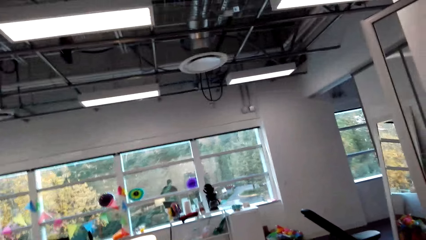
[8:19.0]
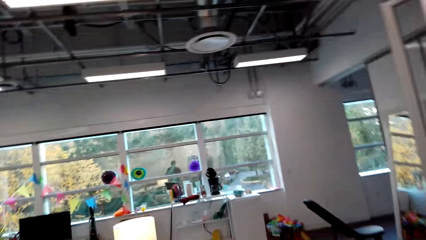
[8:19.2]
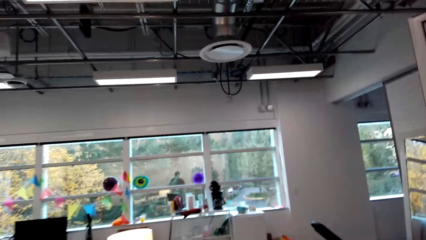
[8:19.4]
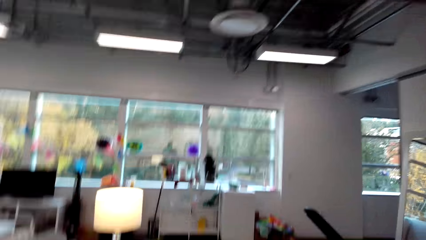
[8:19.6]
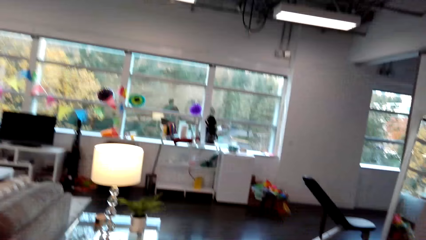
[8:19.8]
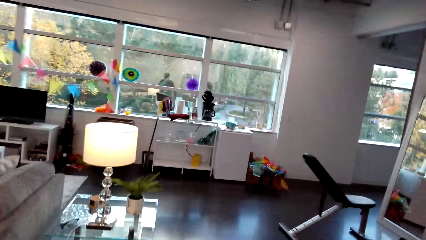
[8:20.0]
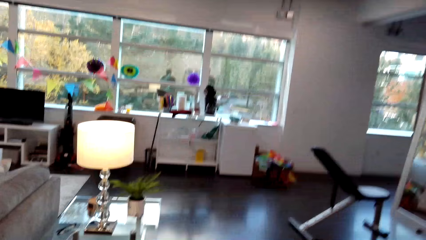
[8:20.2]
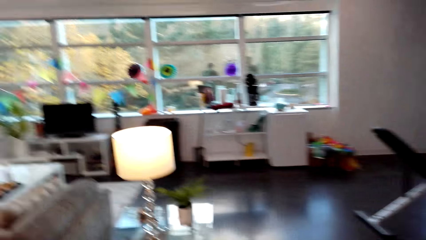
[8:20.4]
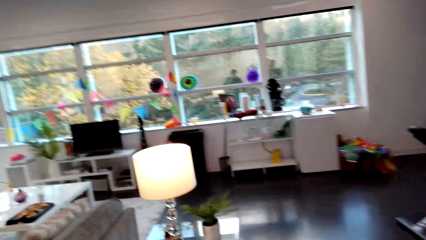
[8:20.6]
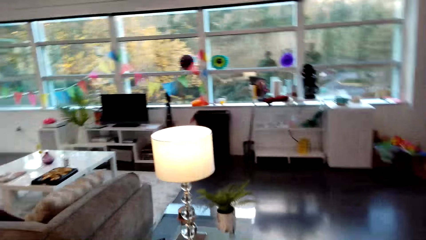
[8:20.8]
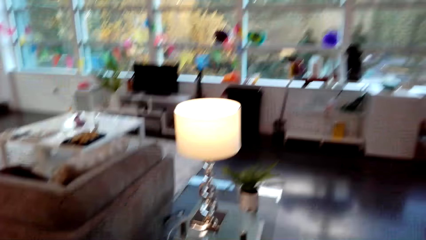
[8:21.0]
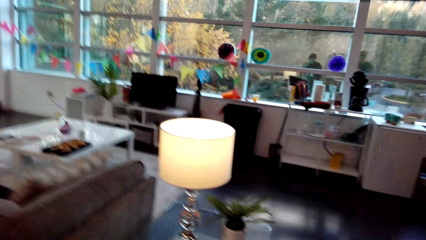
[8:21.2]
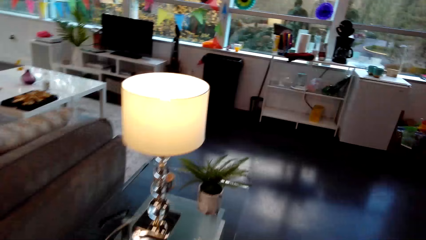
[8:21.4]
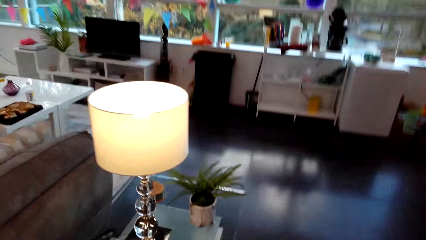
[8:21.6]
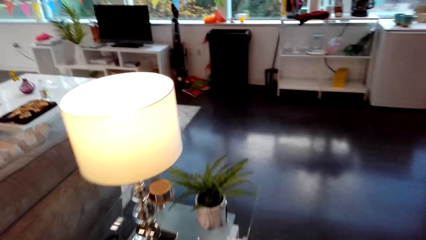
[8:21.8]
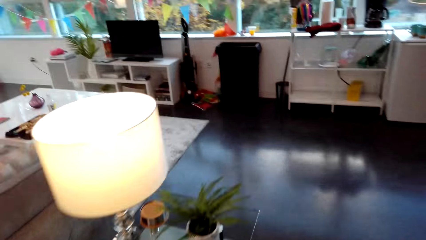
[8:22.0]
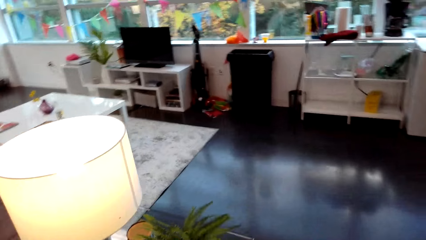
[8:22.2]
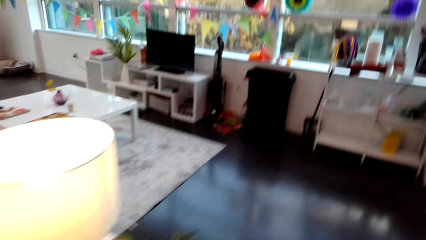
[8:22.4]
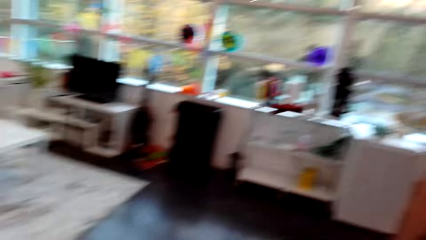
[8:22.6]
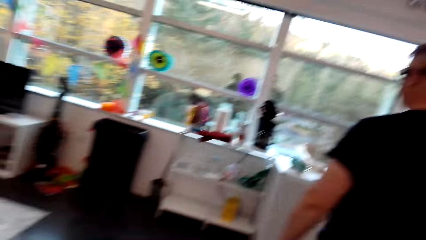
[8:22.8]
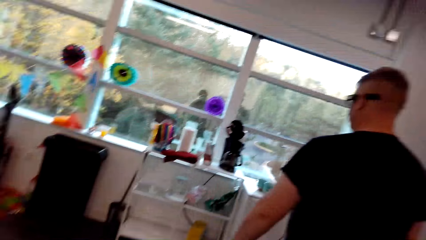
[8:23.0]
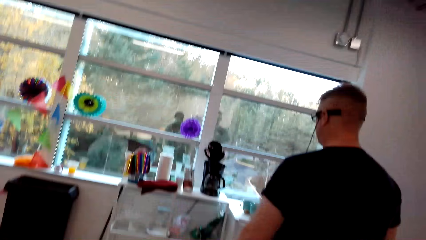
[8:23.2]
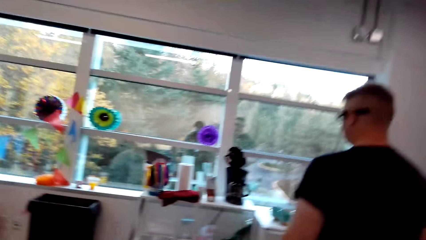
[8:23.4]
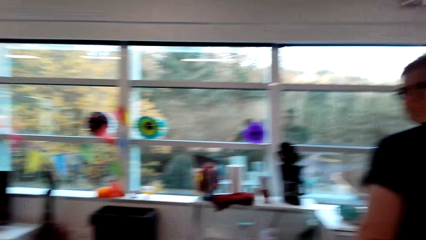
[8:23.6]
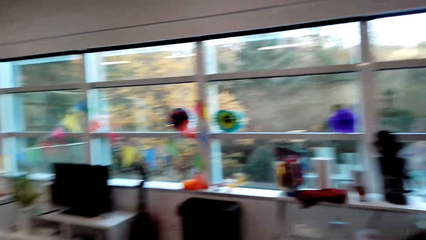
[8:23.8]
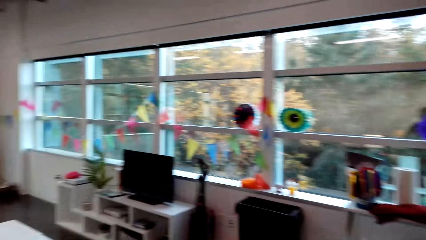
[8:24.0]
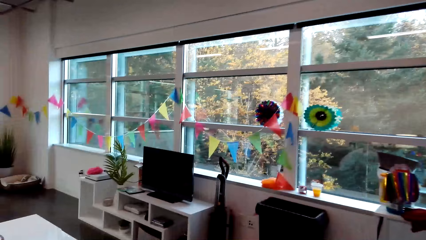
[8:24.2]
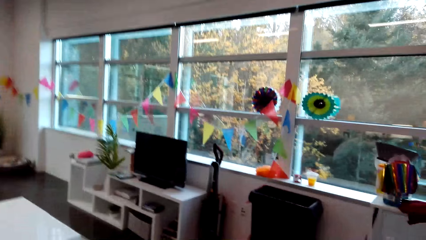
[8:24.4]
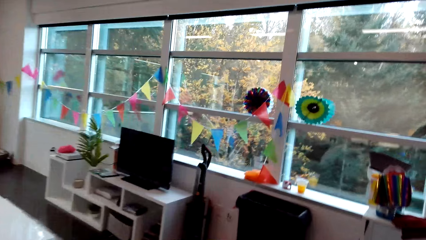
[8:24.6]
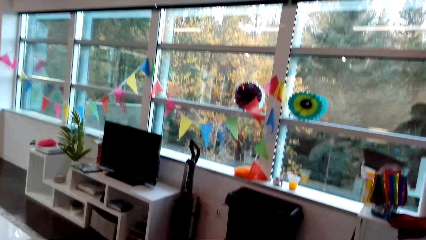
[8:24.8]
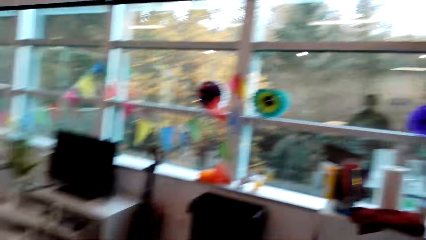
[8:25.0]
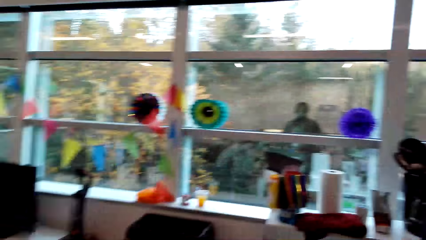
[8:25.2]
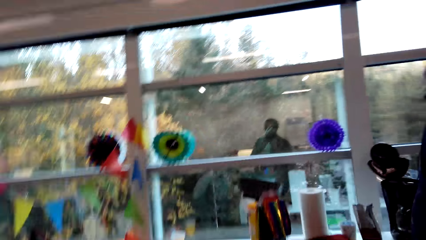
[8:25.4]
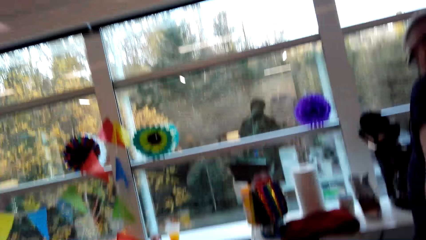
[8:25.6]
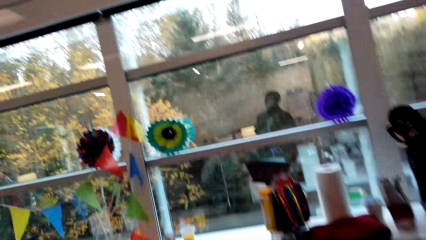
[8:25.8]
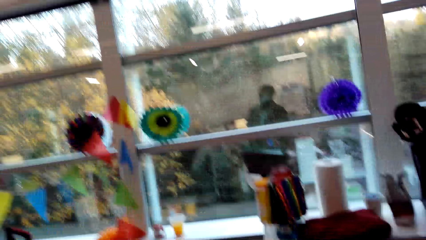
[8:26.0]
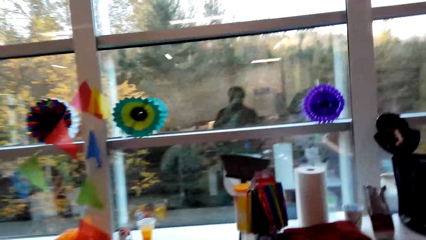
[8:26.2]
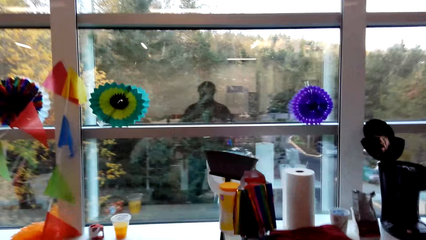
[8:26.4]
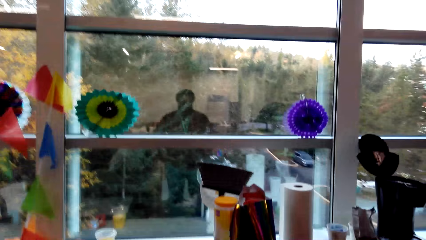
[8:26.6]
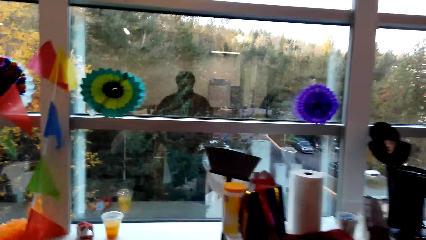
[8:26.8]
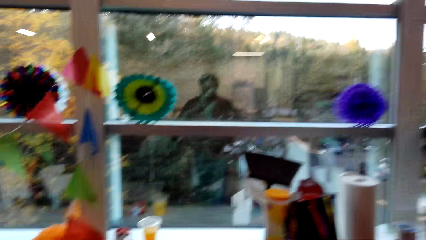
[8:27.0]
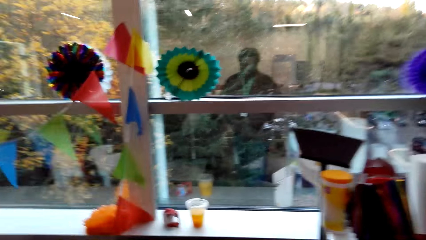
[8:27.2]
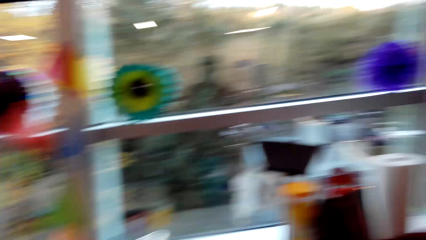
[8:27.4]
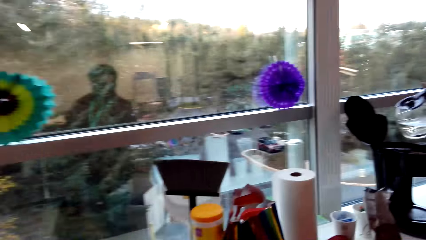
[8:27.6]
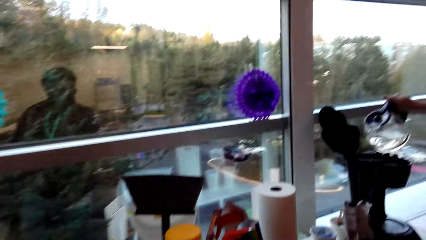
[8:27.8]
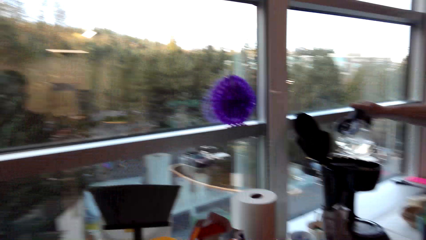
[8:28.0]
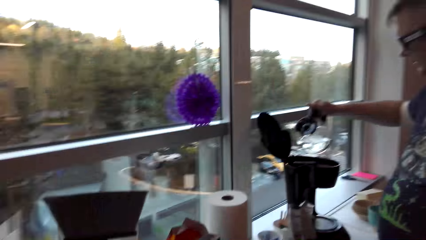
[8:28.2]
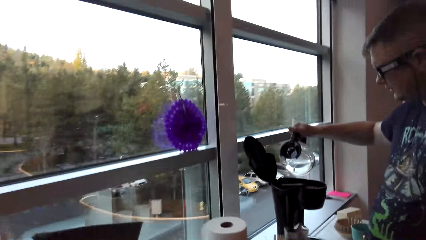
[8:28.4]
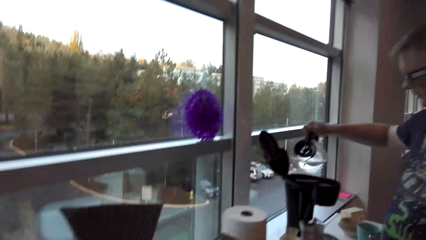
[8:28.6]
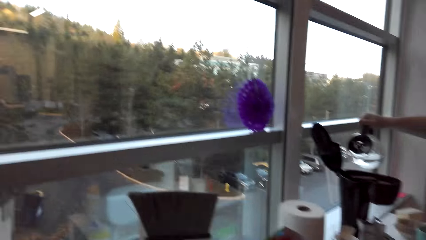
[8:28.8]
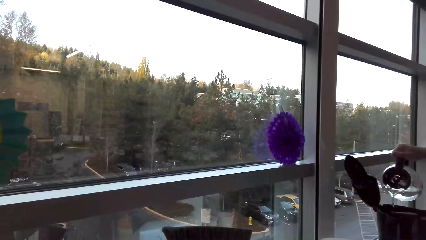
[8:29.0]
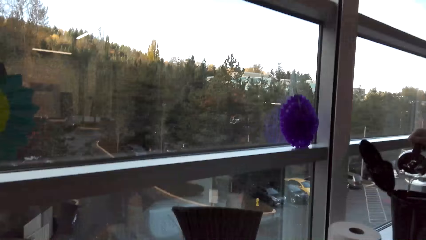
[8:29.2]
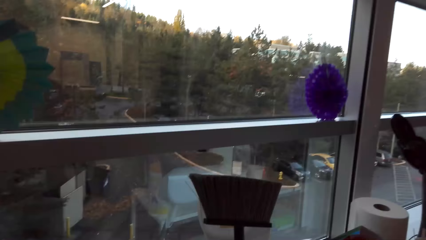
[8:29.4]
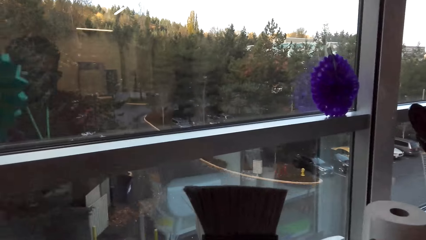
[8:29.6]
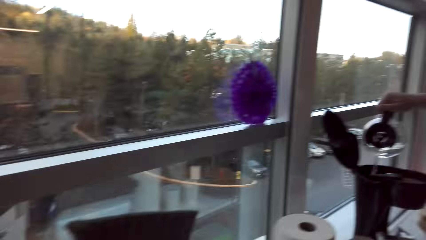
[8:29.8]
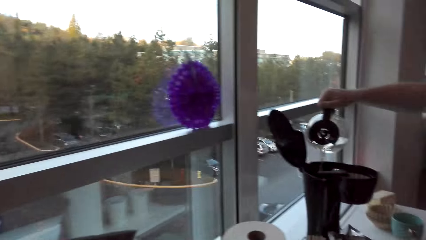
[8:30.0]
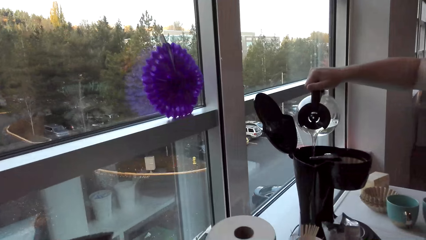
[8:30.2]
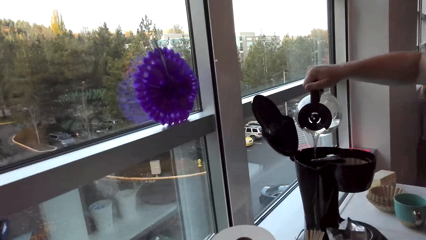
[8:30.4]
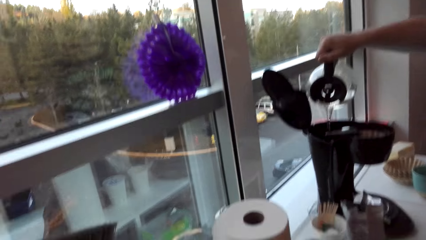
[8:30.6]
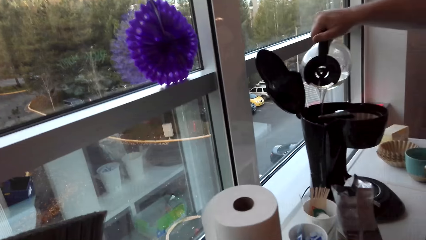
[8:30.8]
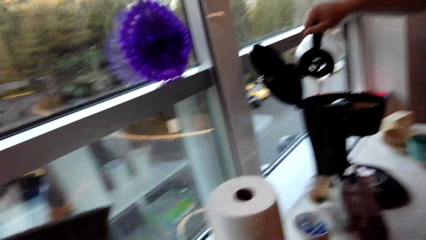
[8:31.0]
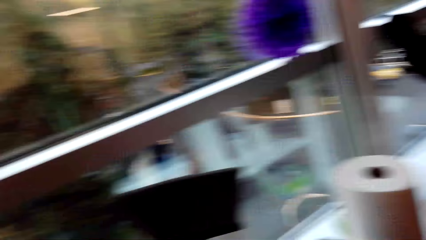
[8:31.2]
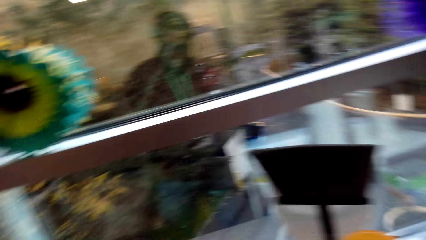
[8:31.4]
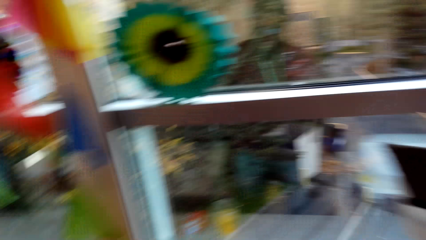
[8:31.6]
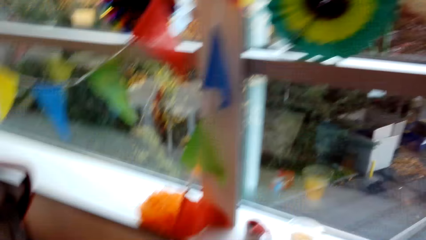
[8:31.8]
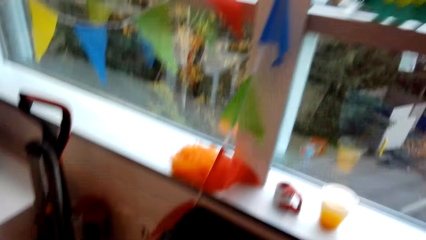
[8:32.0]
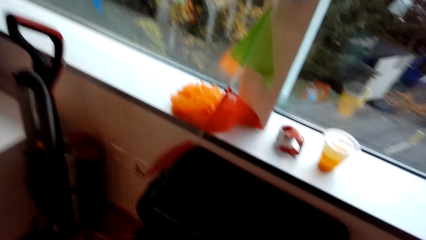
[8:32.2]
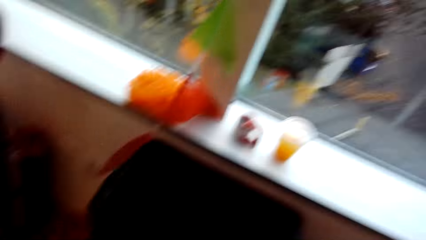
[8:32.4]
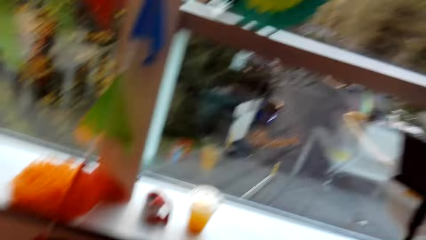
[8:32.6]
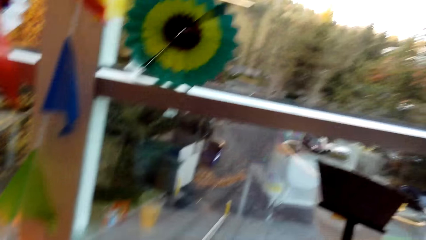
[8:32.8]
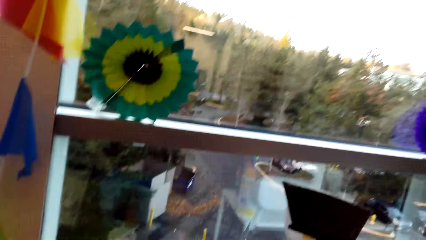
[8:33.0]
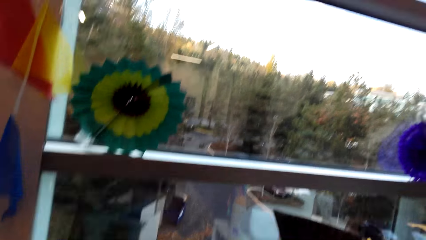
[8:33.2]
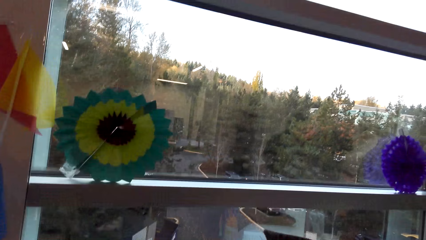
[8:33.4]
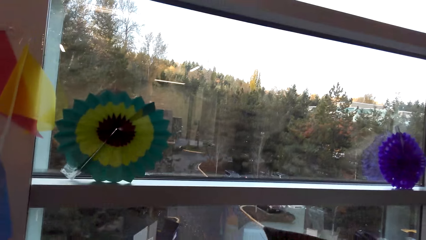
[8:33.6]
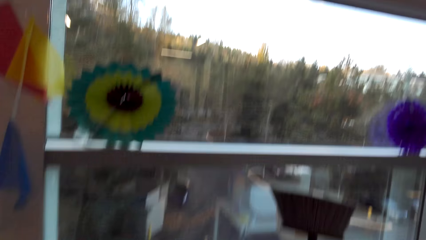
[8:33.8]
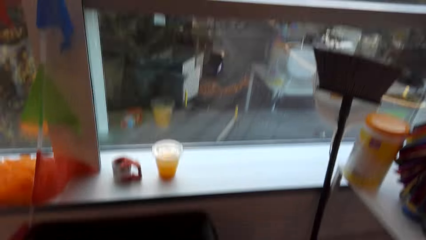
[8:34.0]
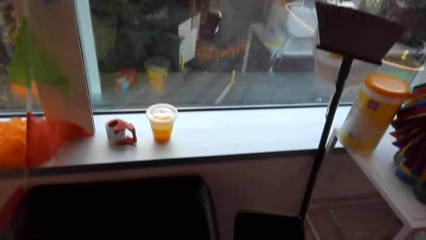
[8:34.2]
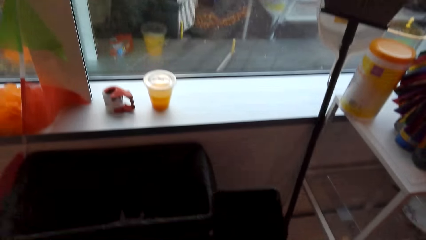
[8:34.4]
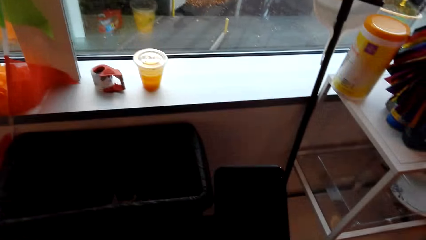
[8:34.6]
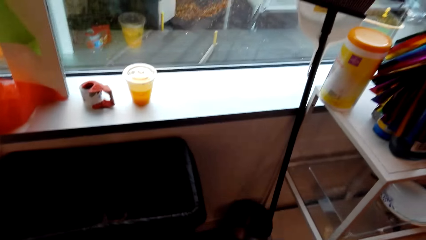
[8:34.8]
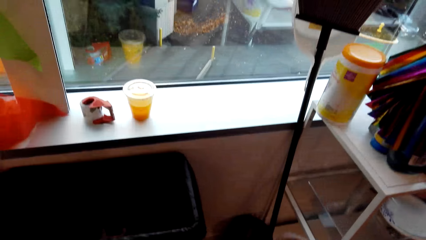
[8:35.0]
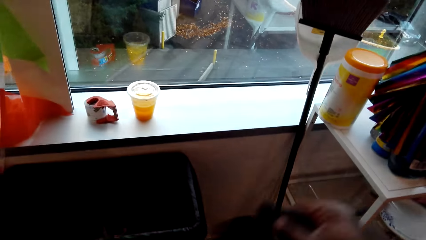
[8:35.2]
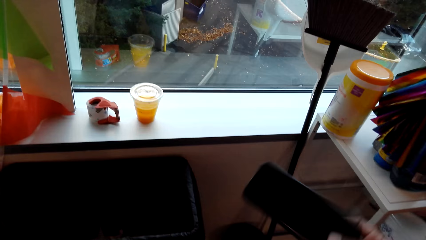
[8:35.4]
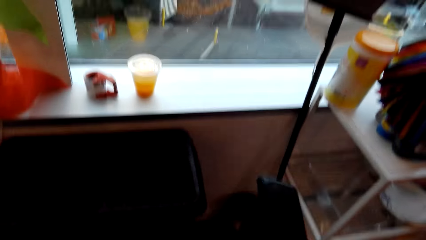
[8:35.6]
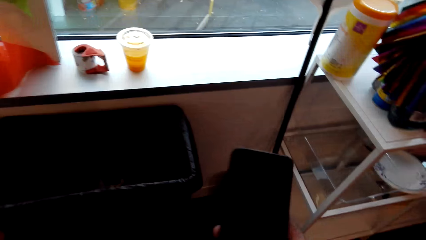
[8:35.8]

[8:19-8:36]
A man picks up a jug. He pours water in the coffee boiler or coffee maker.
